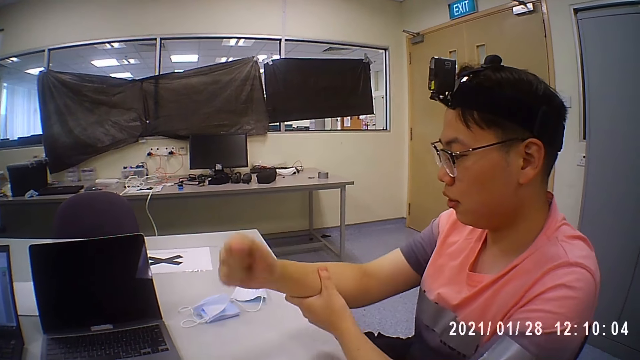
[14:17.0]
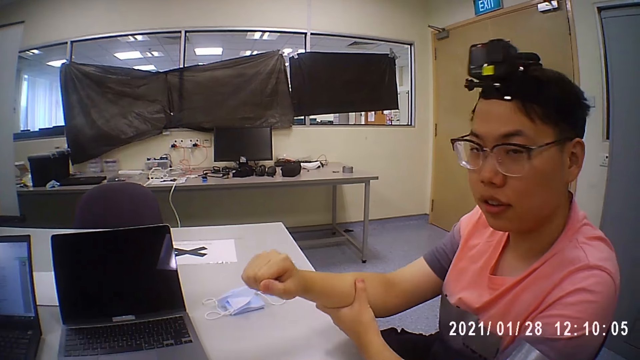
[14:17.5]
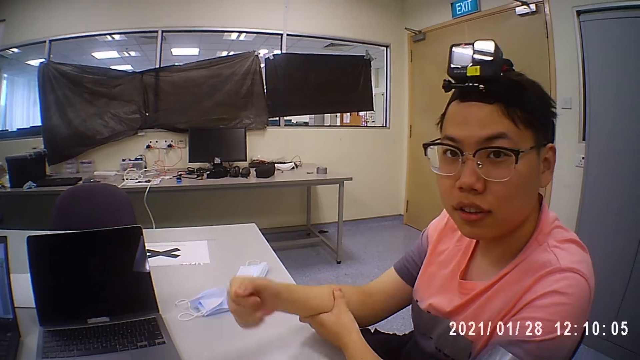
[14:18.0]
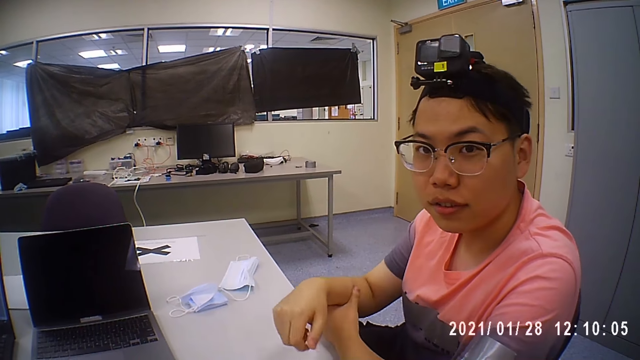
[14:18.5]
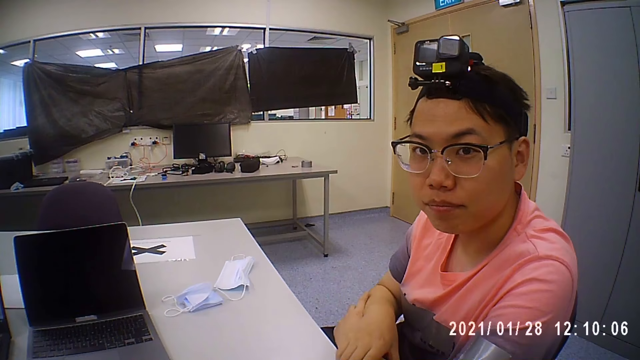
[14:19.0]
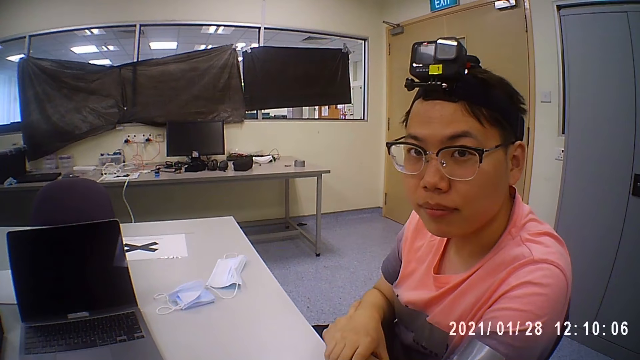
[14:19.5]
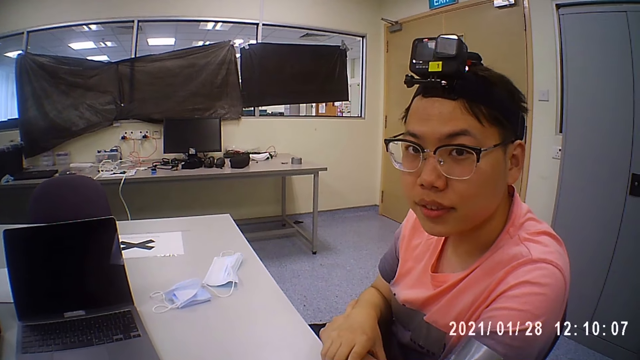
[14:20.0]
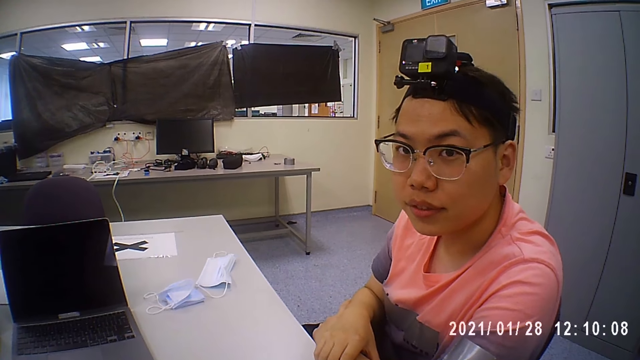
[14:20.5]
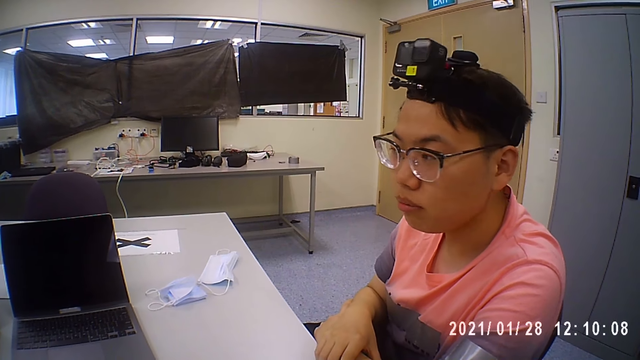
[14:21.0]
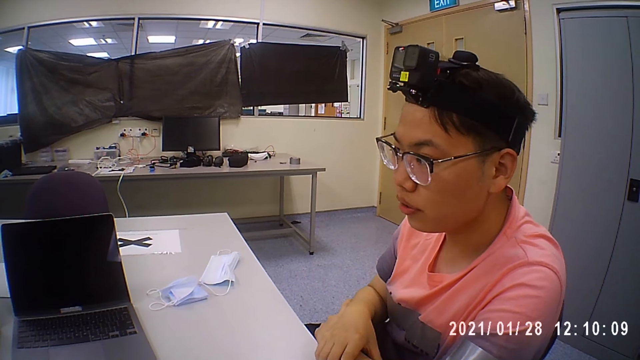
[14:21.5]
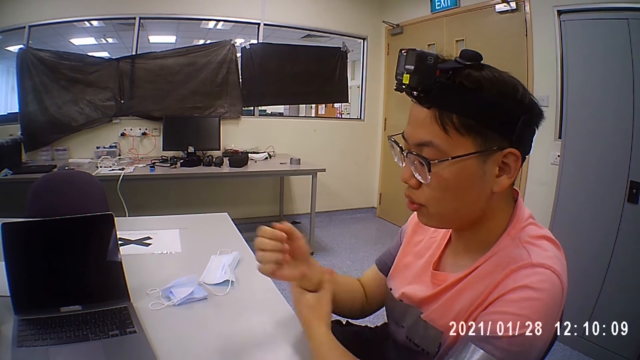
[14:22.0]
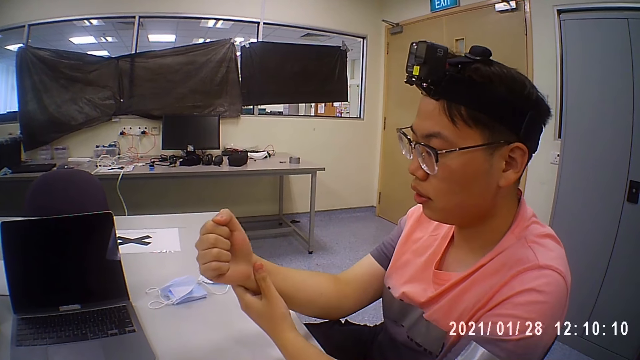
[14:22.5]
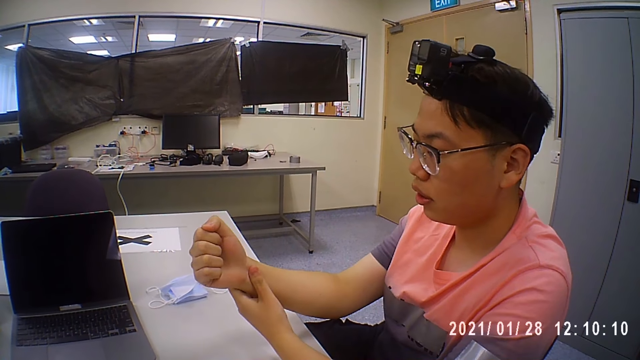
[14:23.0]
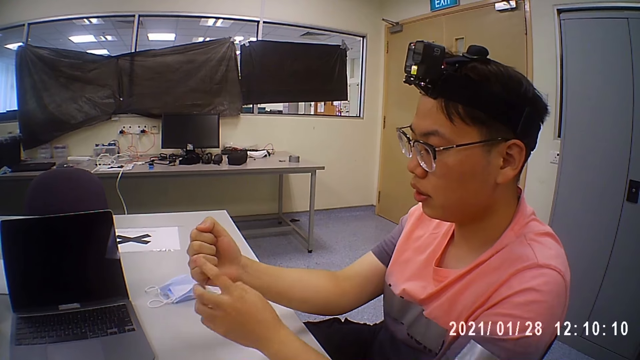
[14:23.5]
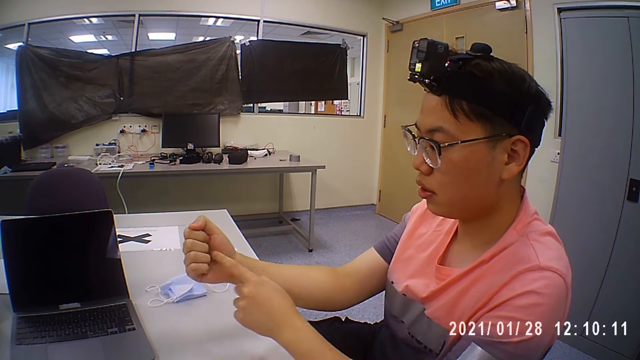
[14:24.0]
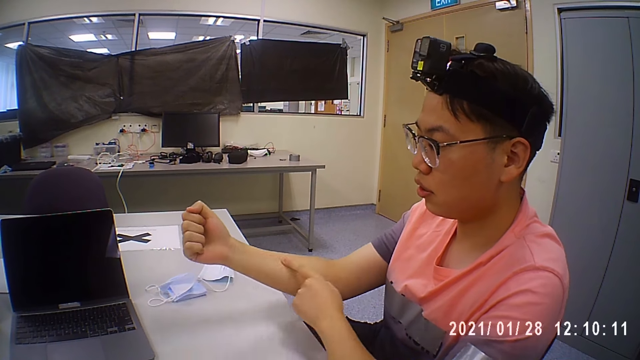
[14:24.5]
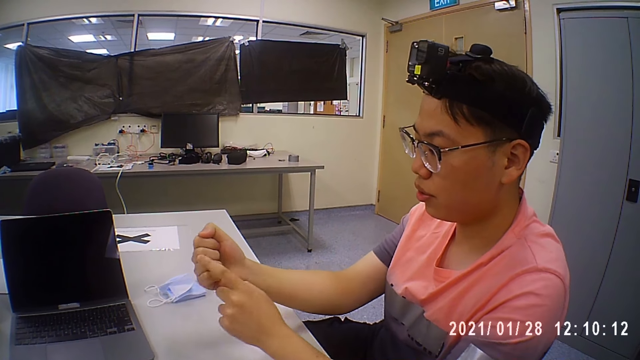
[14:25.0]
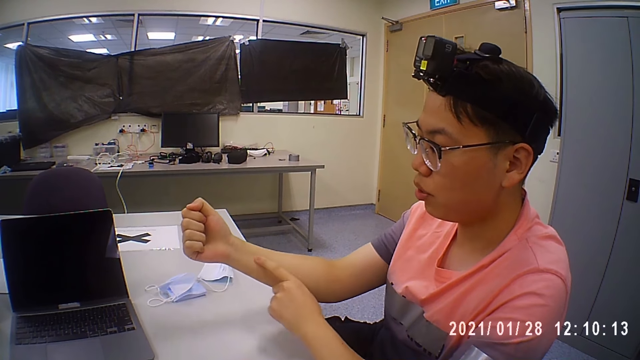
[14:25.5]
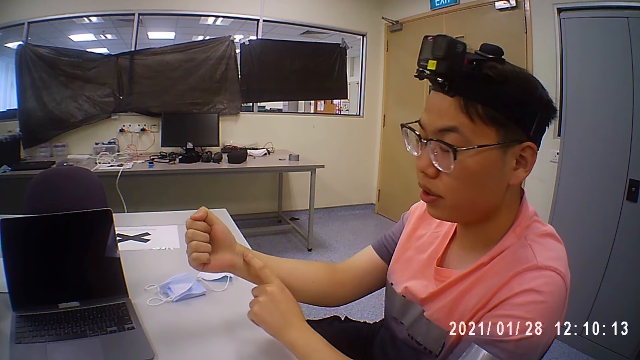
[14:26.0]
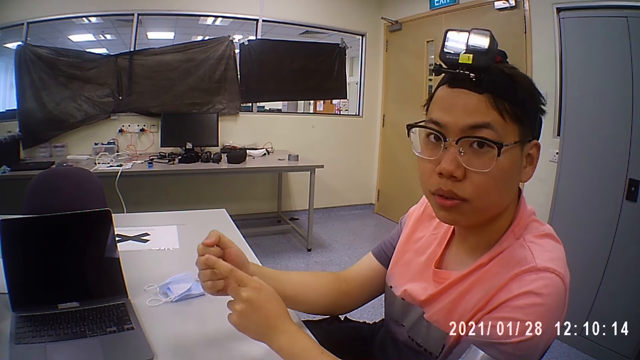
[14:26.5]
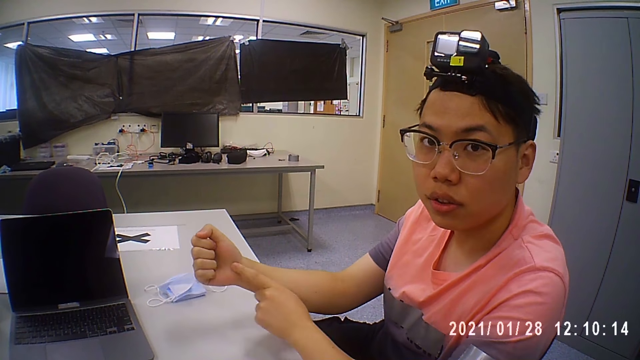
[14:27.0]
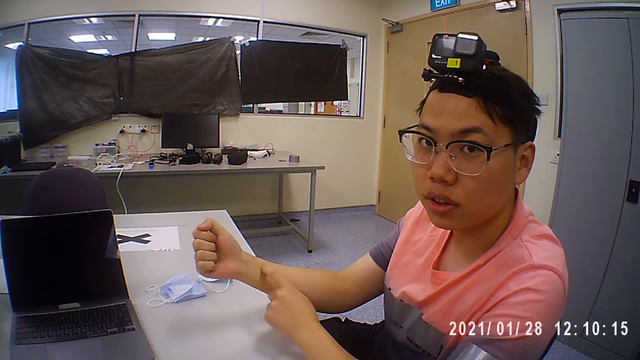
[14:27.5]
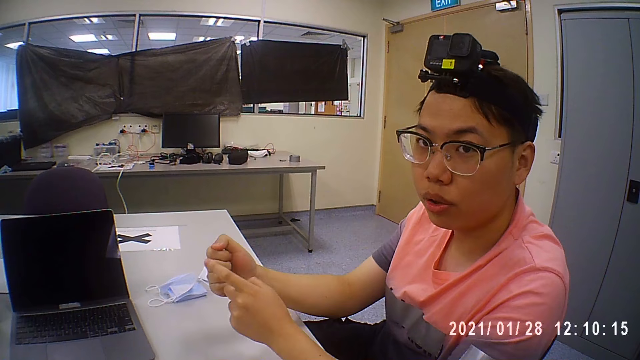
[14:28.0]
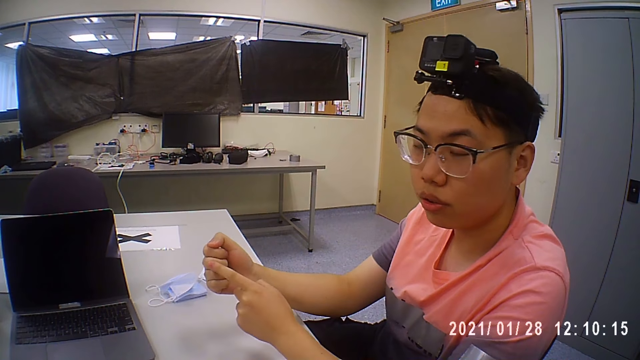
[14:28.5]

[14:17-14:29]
A man moves his left hand along his right hand.

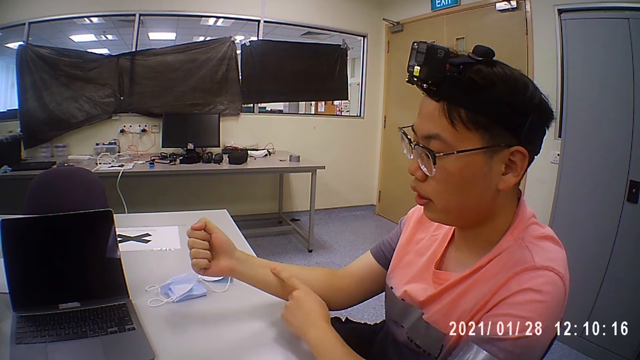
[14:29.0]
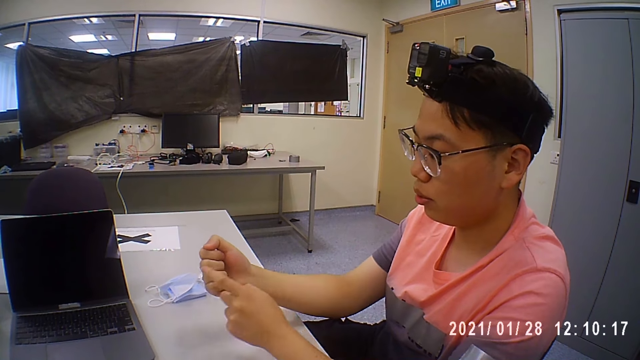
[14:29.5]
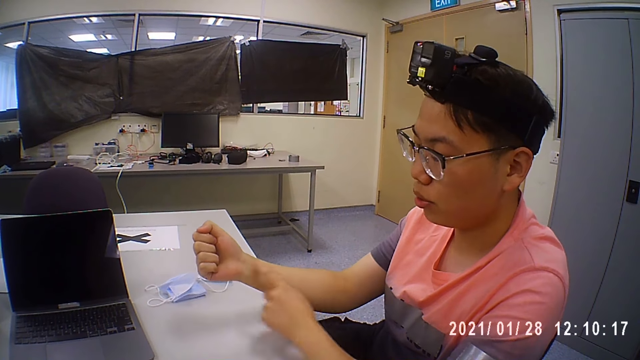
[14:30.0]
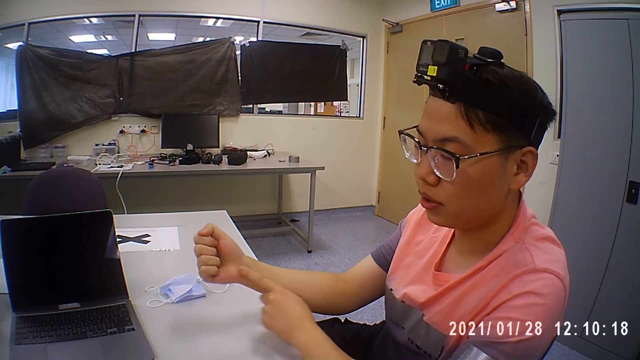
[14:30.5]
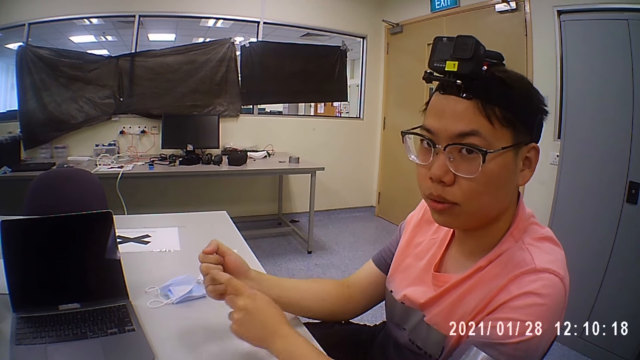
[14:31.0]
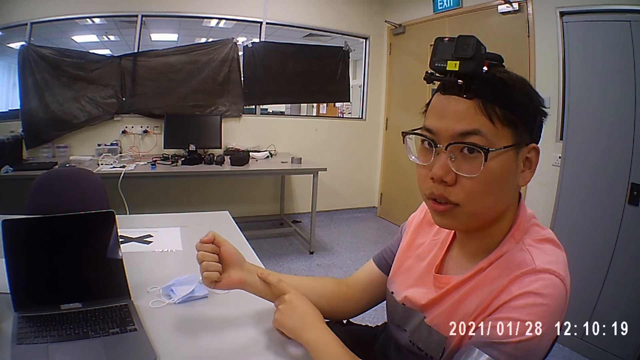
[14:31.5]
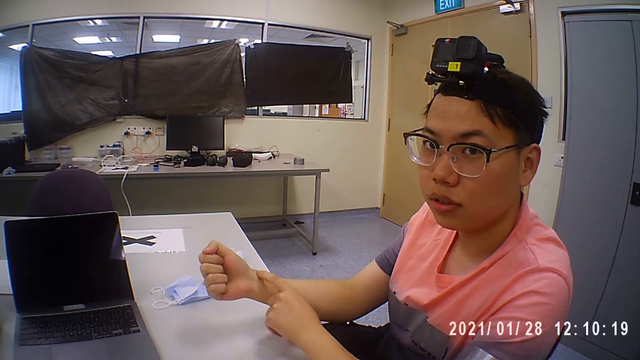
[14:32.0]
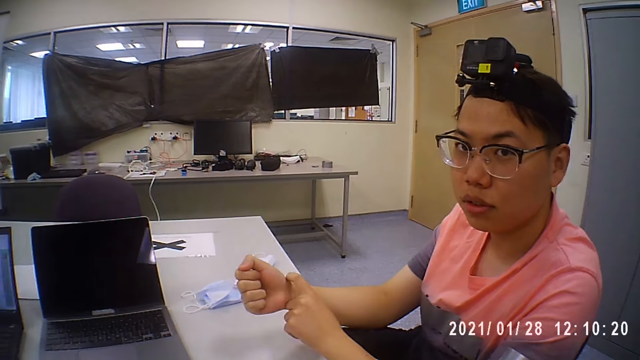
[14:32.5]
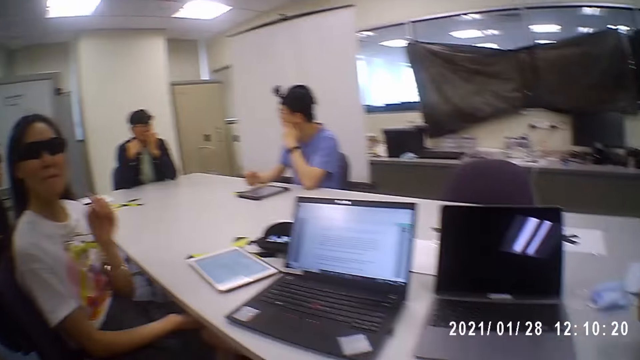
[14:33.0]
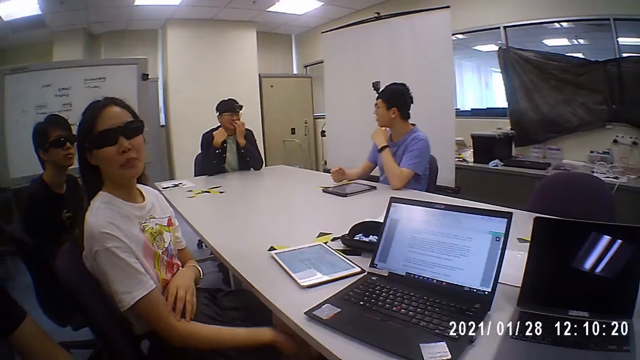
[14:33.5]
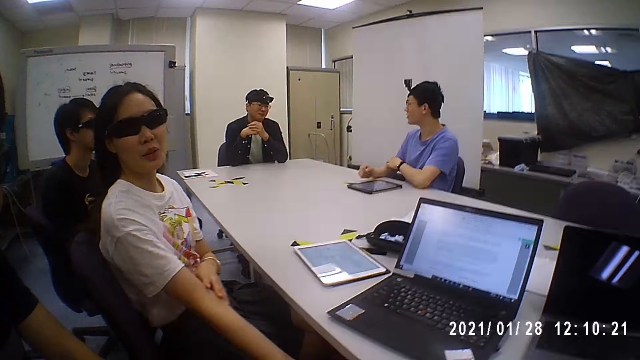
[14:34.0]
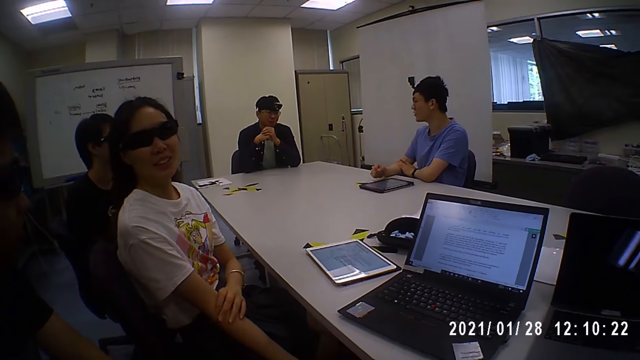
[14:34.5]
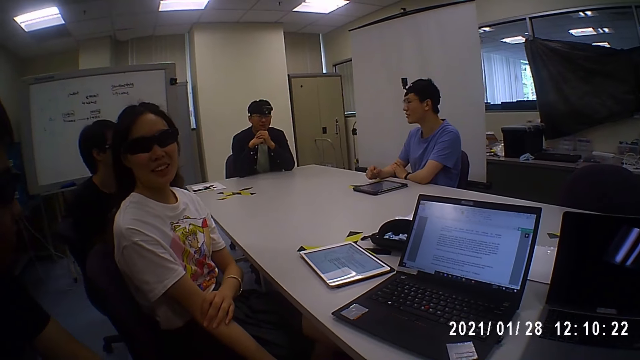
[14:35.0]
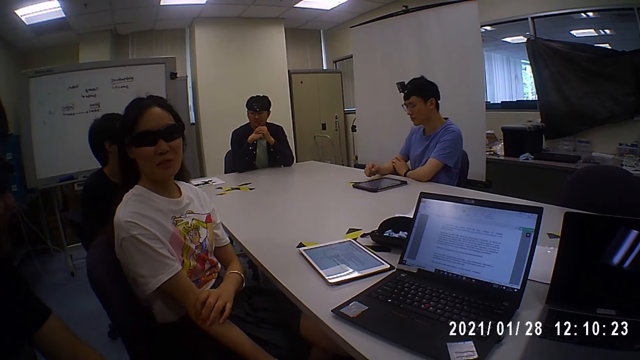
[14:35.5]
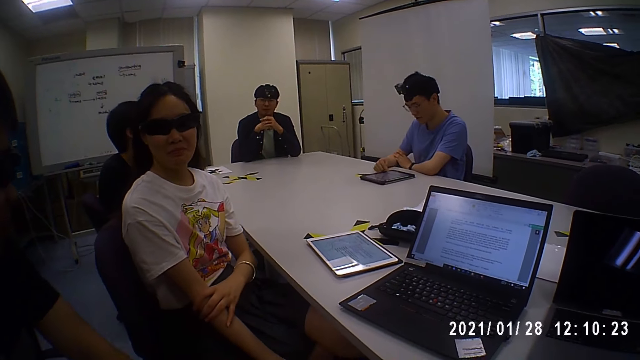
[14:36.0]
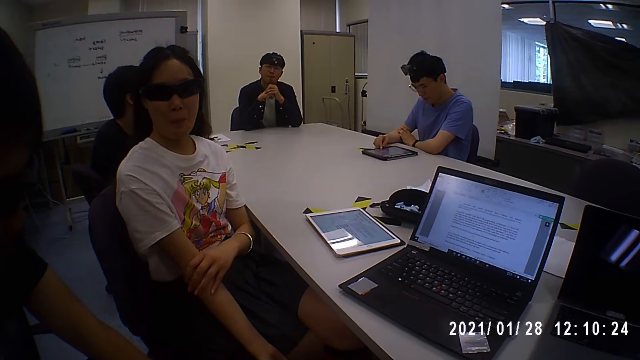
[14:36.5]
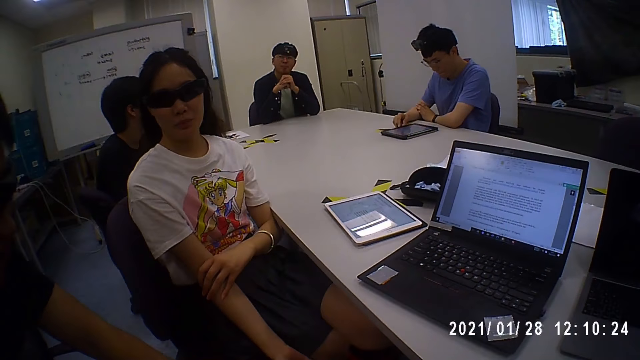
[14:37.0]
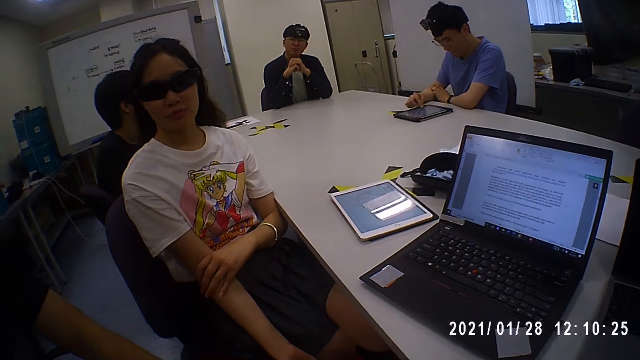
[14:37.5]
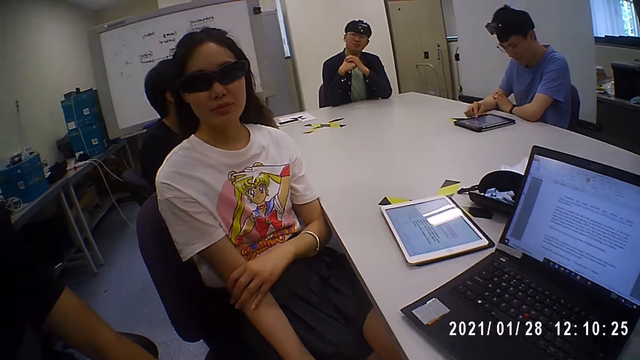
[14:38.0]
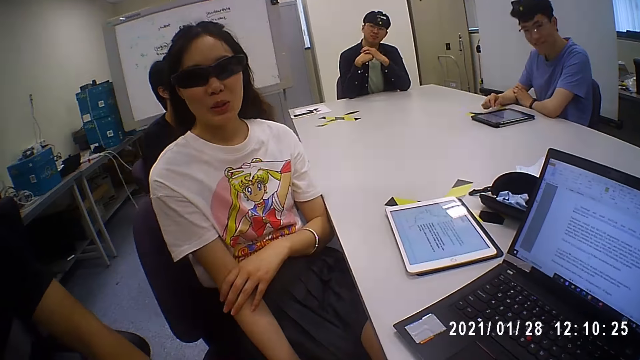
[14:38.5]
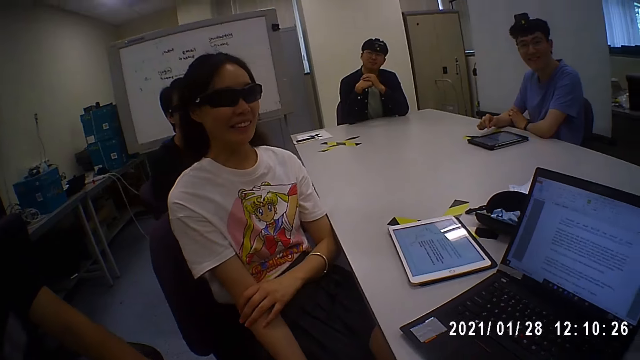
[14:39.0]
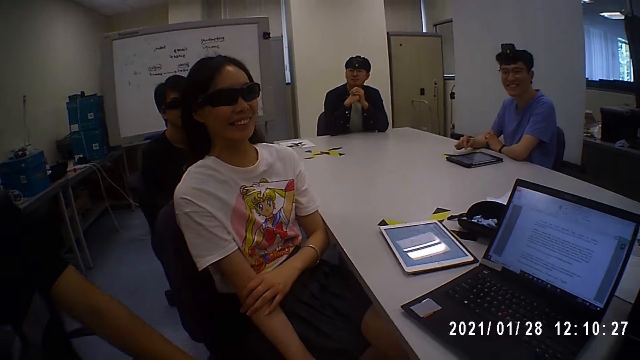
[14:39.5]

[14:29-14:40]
The camera wearer looks at a woman. They interact with the woman. They interact with a group of people. A man operates a tablet on the table with his right hand. A person sits next to the camera wearer.
